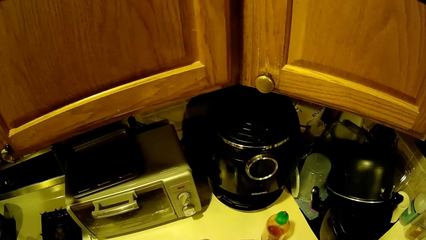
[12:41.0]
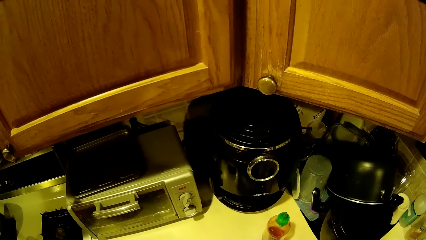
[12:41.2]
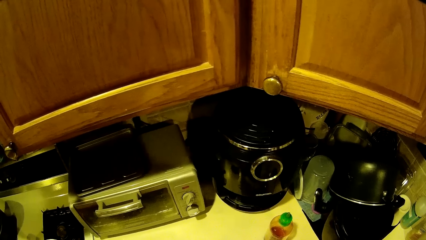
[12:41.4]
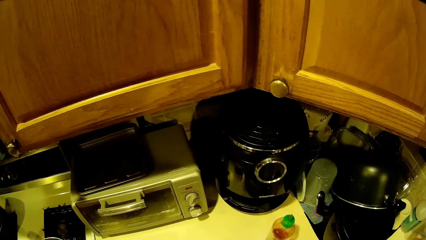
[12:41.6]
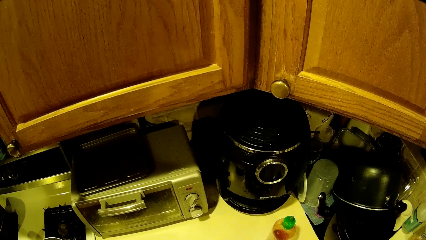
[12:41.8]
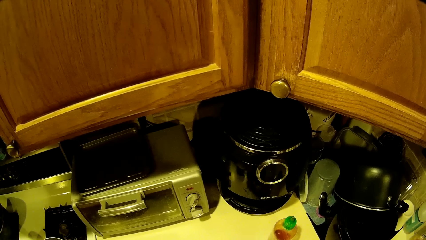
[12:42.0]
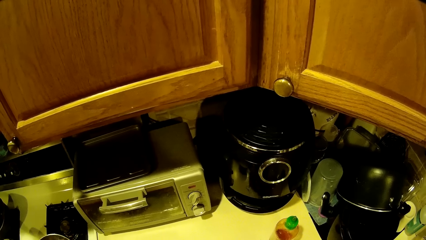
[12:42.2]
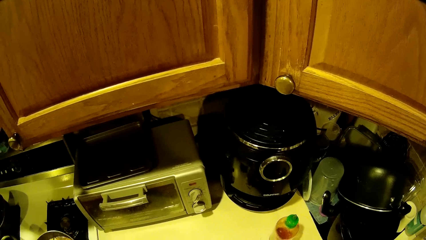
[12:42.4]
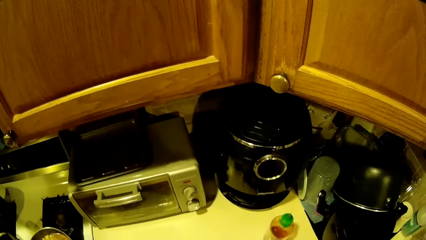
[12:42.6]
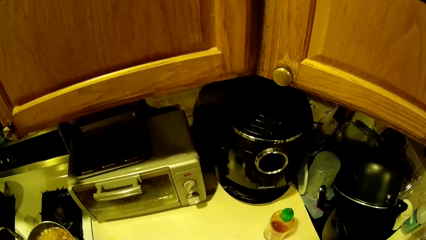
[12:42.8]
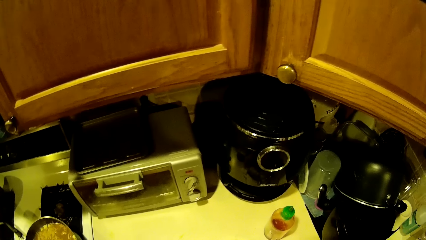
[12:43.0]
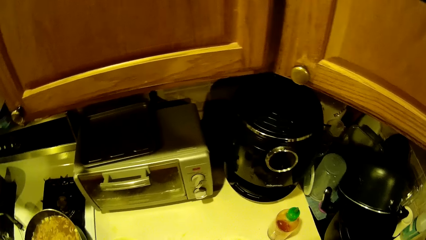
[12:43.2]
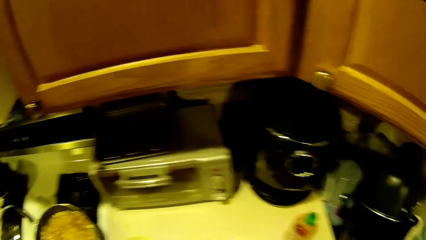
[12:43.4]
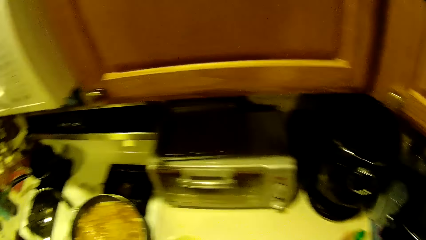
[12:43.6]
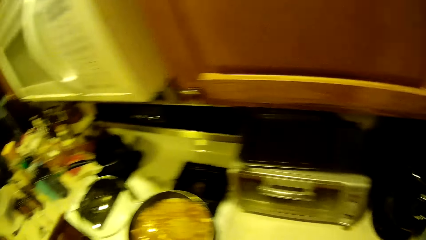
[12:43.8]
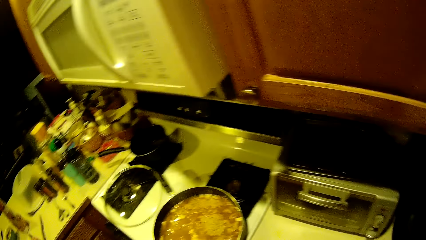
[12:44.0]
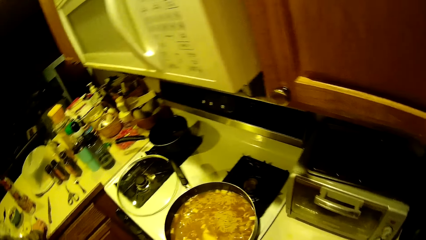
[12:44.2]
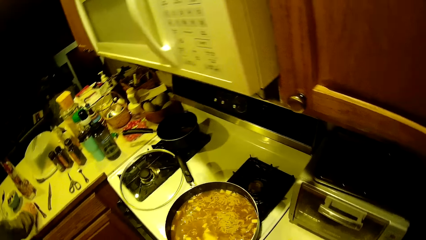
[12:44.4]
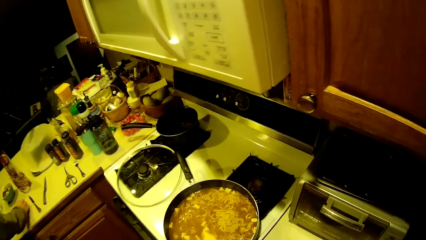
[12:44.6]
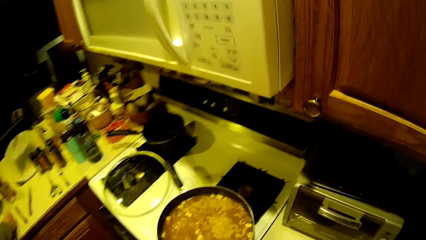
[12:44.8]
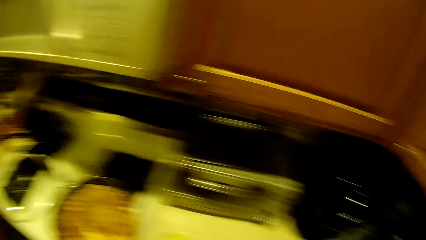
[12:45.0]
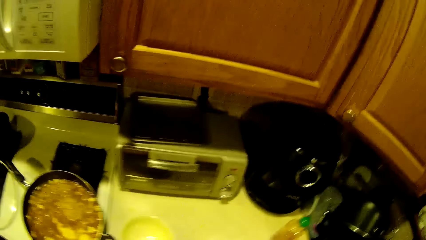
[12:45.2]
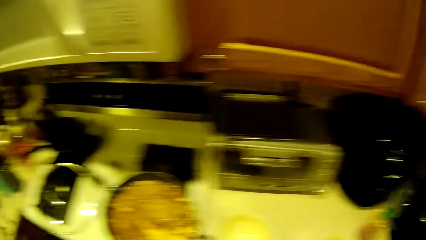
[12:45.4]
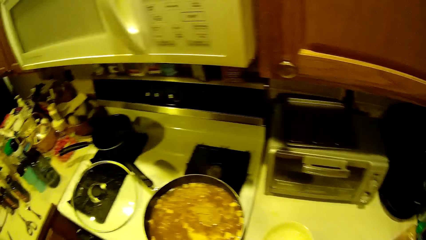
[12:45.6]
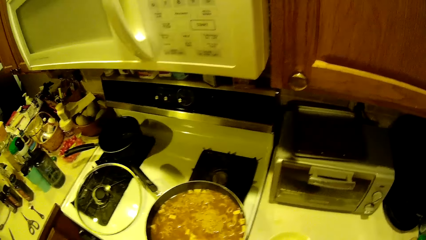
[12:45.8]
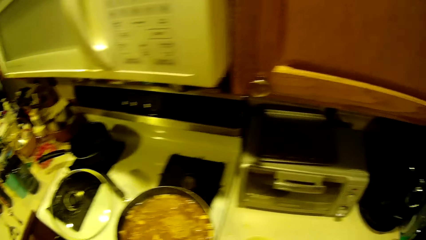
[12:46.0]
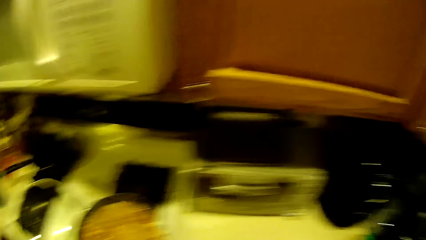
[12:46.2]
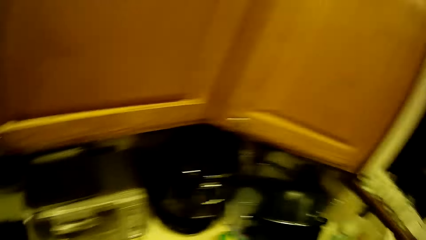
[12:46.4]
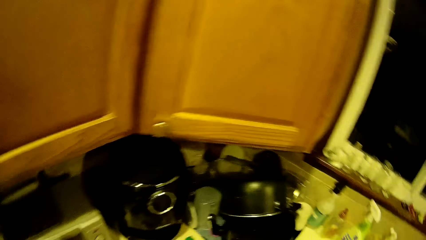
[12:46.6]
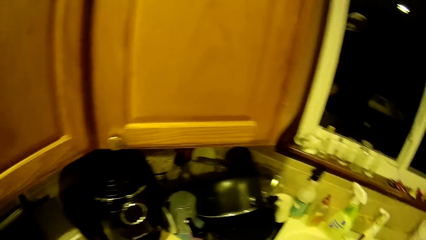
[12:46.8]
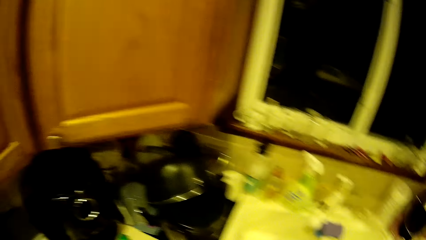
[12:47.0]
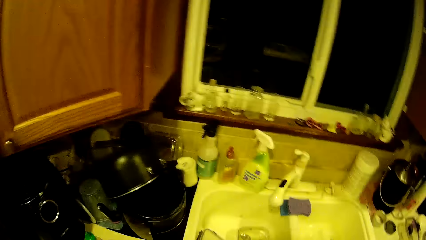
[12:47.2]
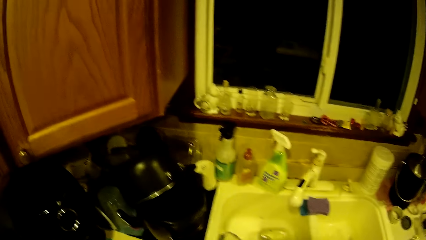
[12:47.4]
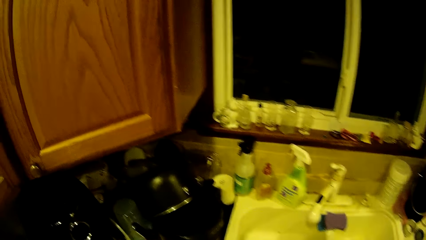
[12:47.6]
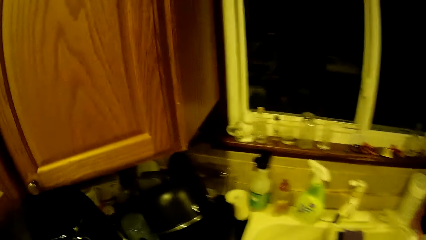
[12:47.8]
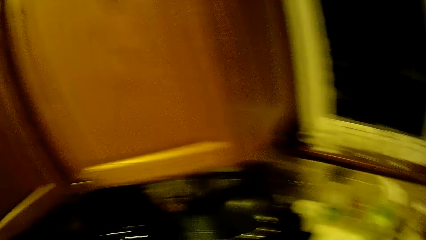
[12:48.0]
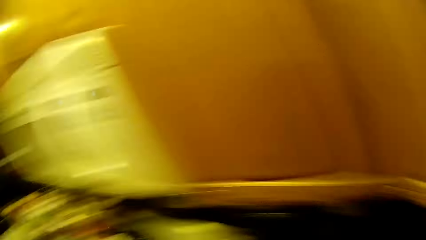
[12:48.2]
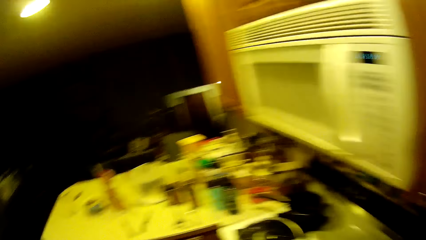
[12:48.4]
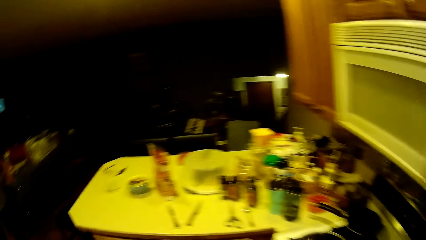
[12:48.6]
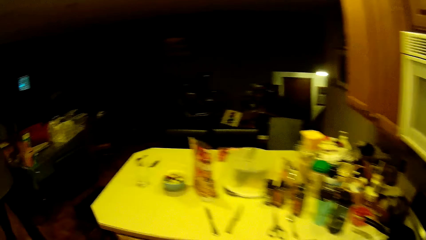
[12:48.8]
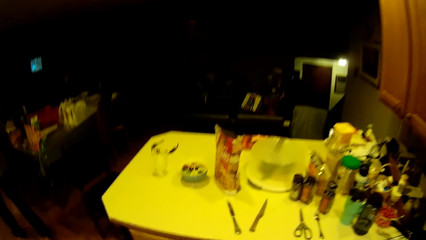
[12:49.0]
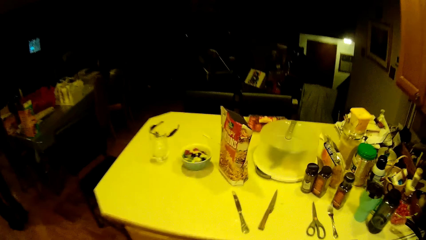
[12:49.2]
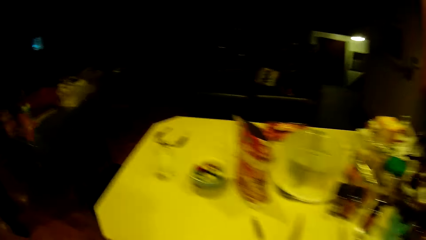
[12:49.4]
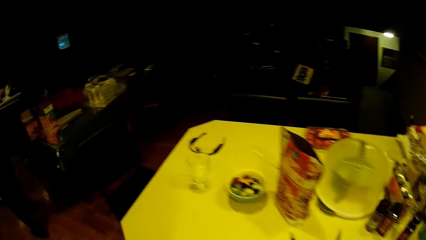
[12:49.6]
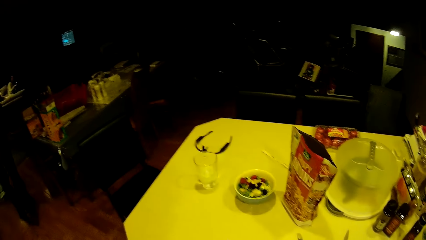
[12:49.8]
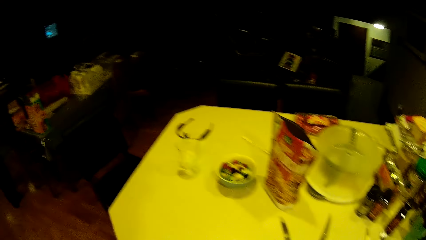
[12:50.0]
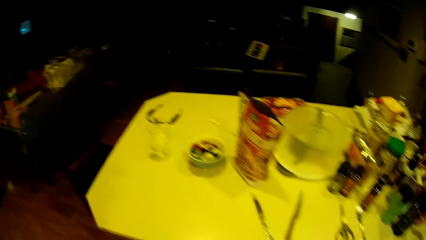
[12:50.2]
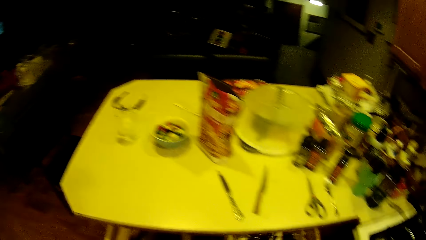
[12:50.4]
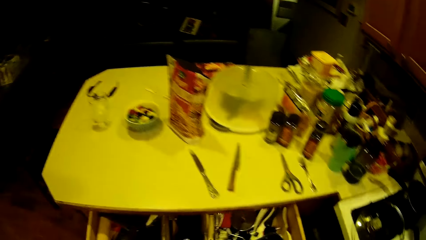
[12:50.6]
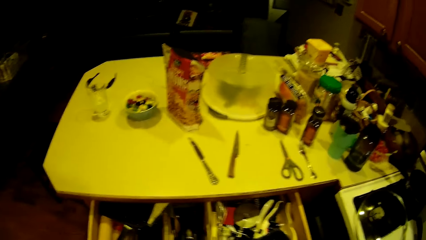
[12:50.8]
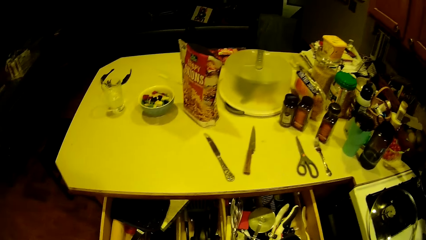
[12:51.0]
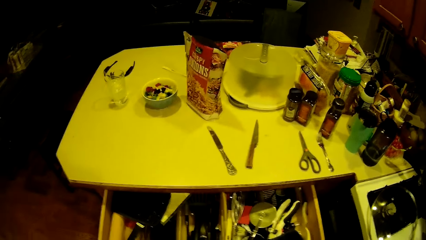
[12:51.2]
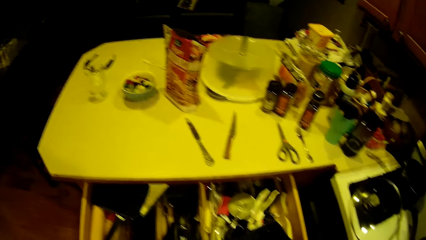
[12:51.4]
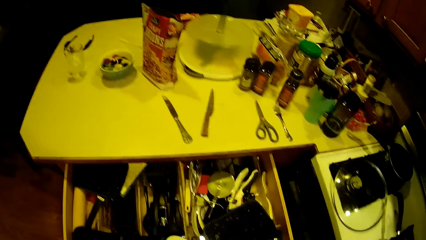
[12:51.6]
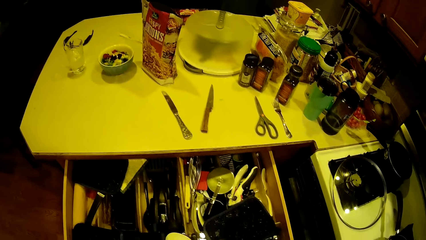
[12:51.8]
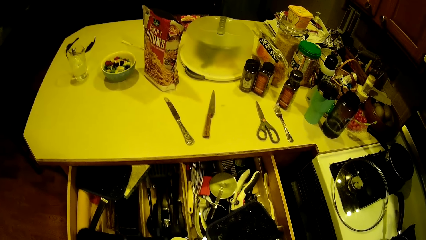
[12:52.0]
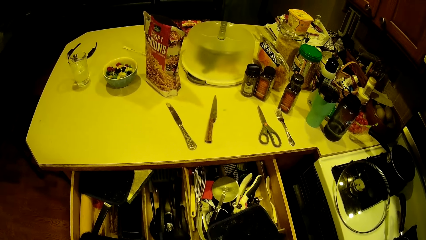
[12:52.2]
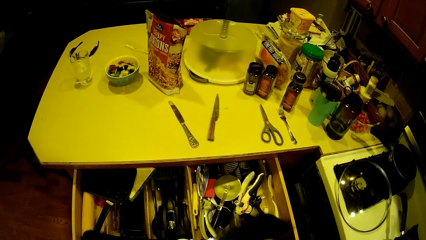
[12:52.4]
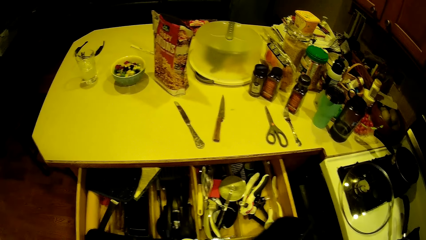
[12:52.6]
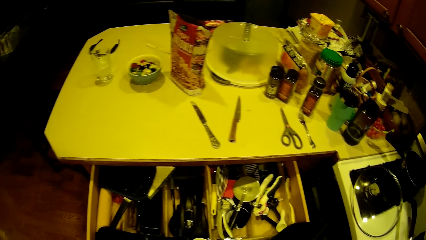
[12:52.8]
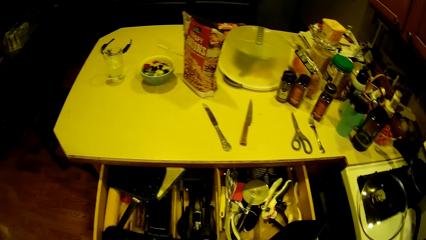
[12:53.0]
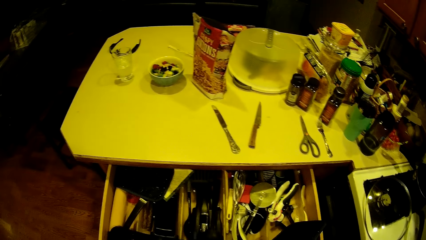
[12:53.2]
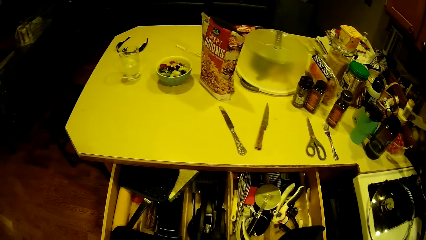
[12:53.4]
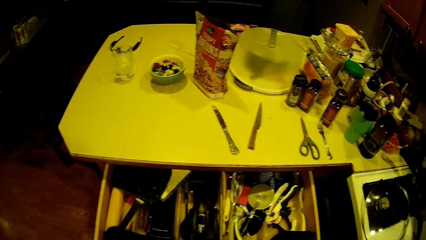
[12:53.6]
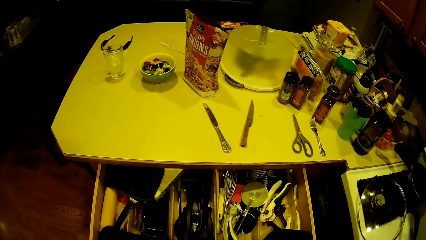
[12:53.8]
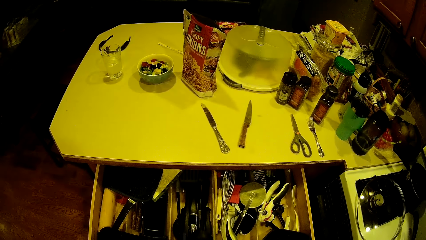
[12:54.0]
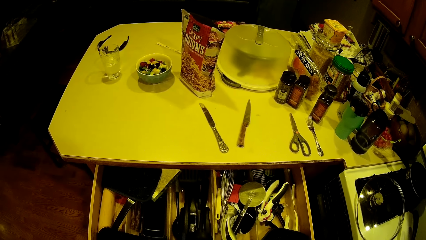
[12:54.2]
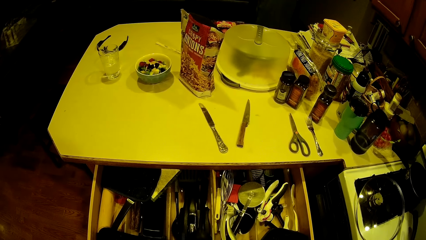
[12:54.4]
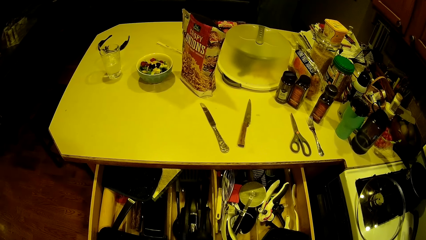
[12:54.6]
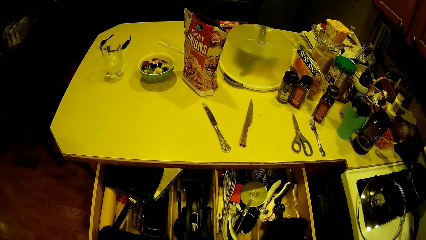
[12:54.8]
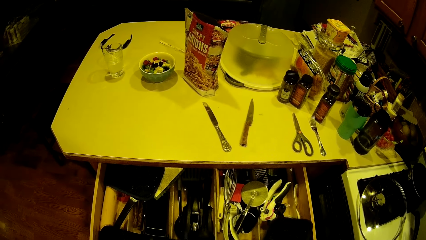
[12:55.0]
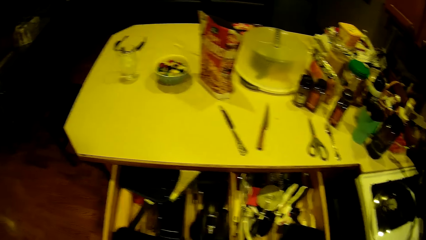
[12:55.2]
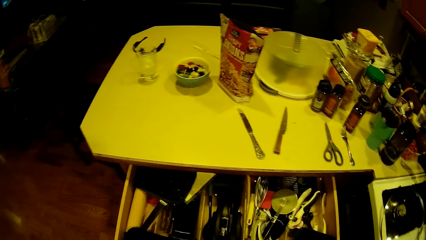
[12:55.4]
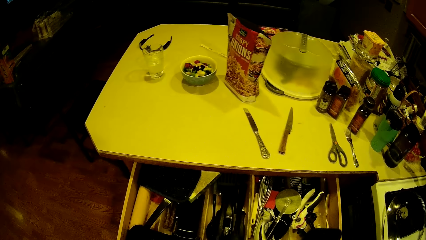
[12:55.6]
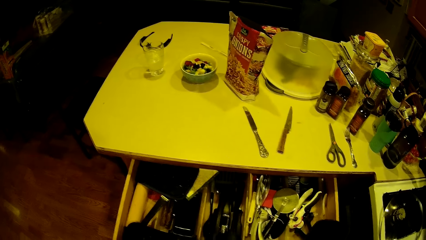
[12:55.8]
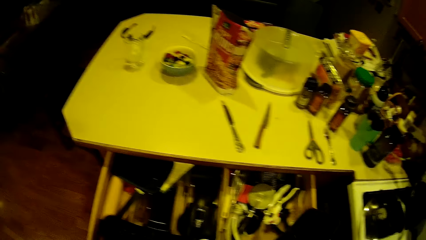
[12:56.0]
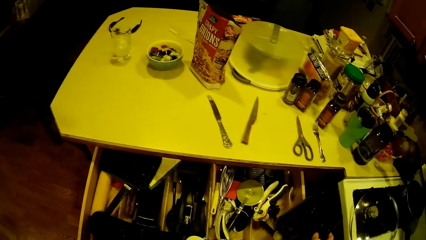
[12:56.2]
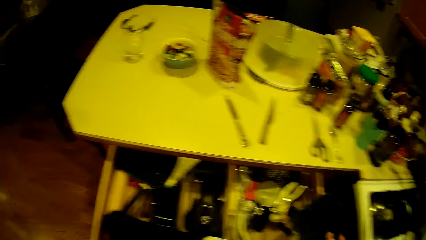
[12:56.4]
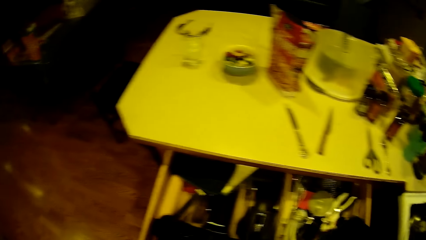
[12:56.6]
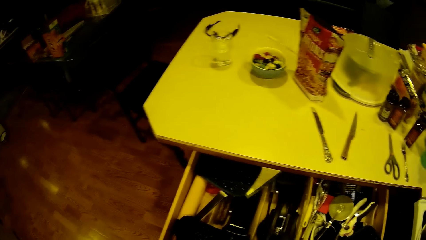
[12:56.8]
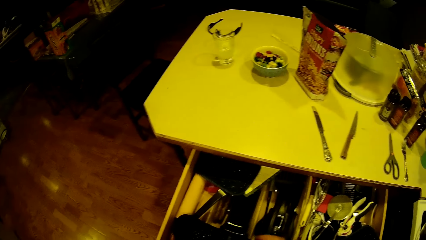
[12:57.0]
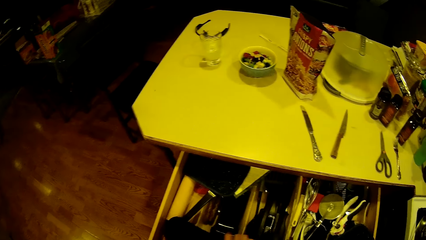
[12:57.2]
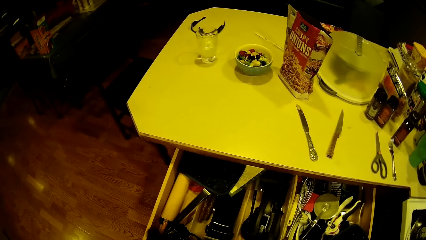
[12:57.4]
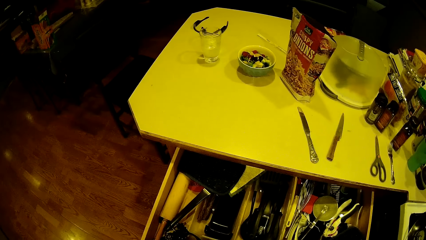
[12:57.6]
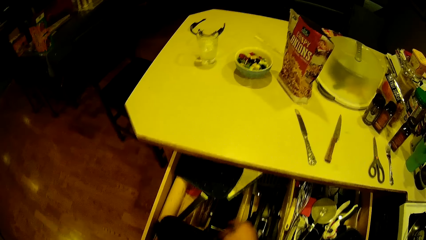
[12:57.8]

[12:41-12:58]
The camera wearer puts the sausage into the ceramic plate with his hands. He turns on the sides. He opens up a drawer under the table in the kitchen with his hands.
